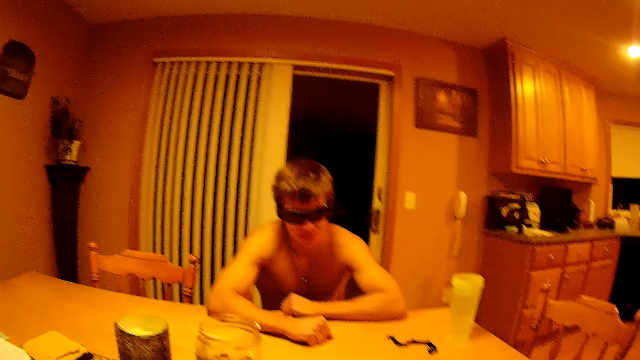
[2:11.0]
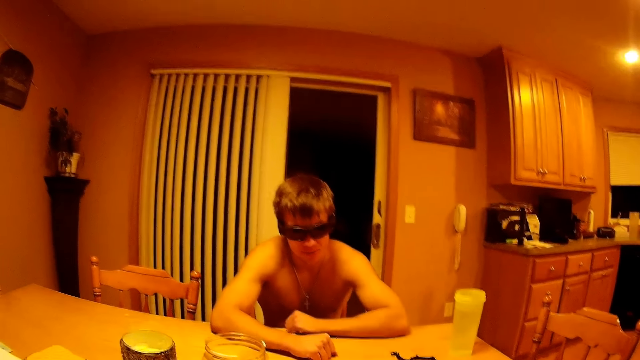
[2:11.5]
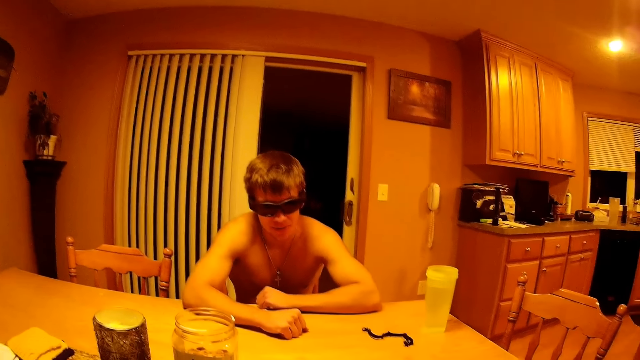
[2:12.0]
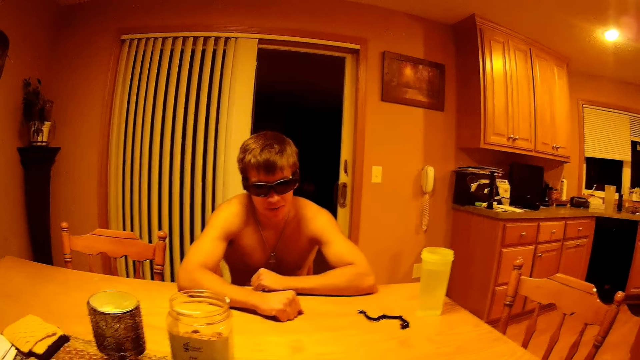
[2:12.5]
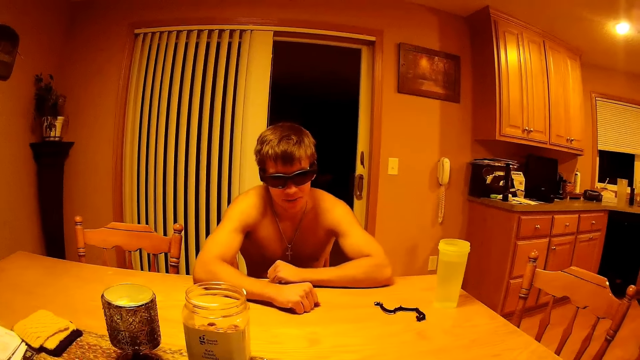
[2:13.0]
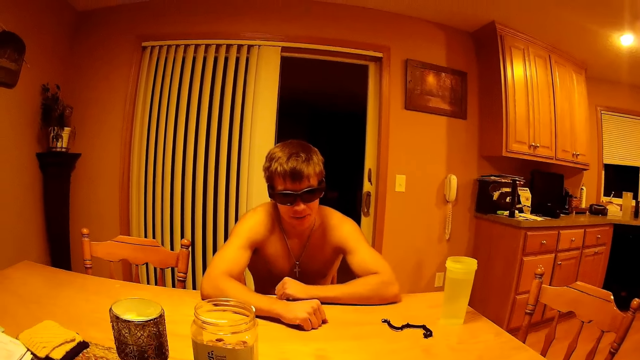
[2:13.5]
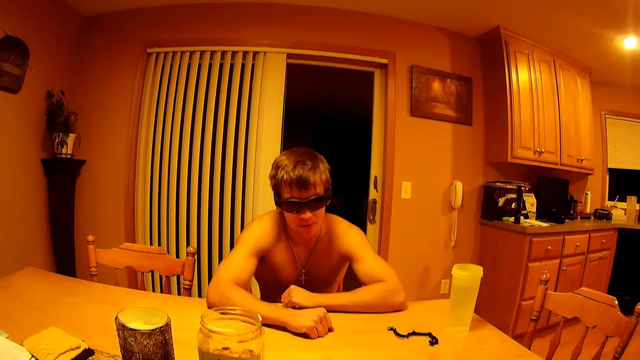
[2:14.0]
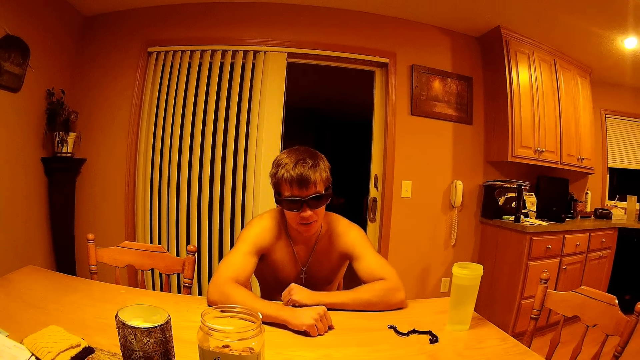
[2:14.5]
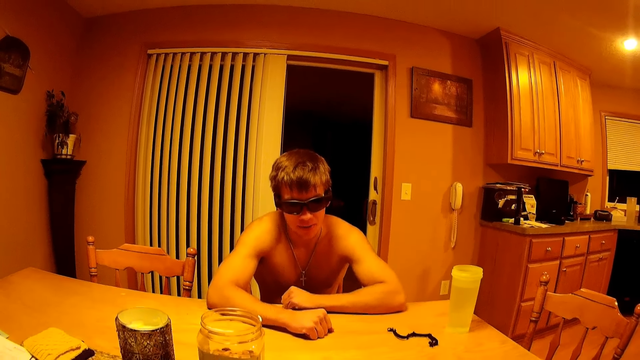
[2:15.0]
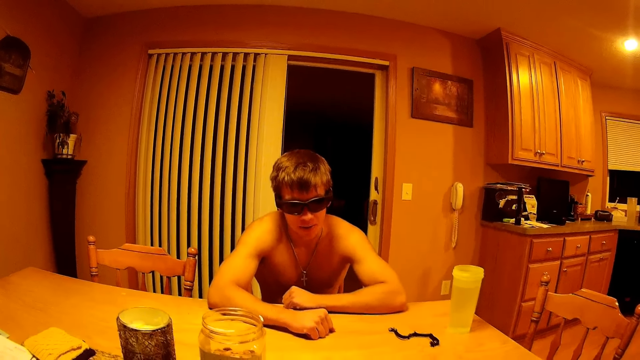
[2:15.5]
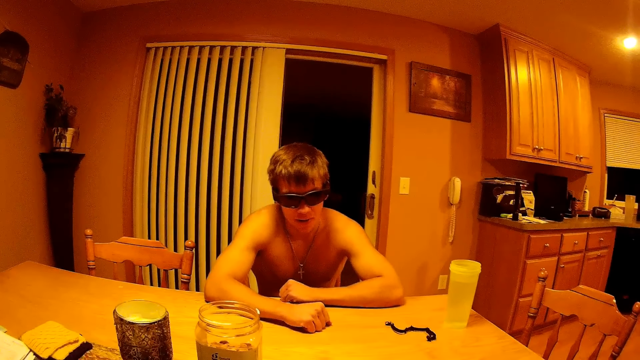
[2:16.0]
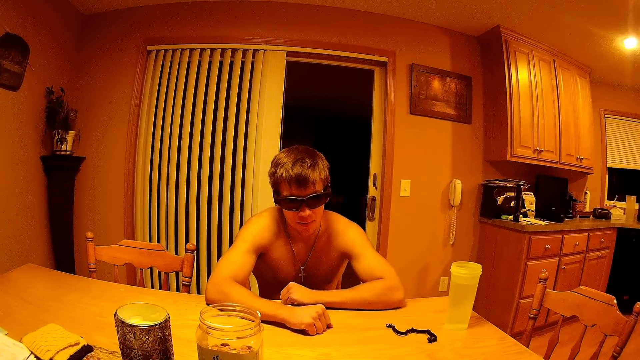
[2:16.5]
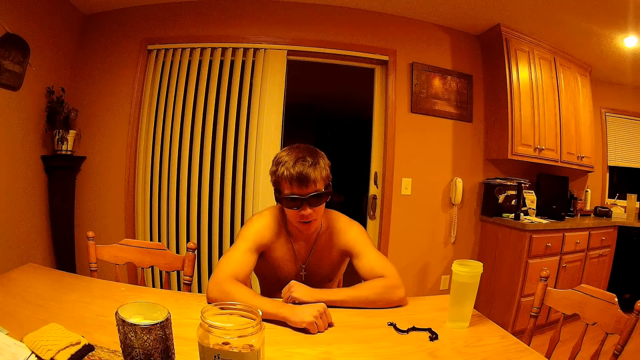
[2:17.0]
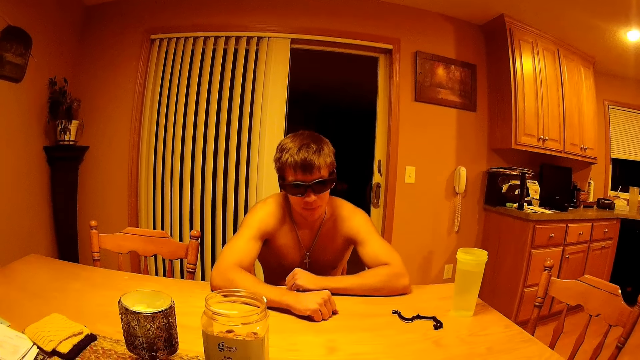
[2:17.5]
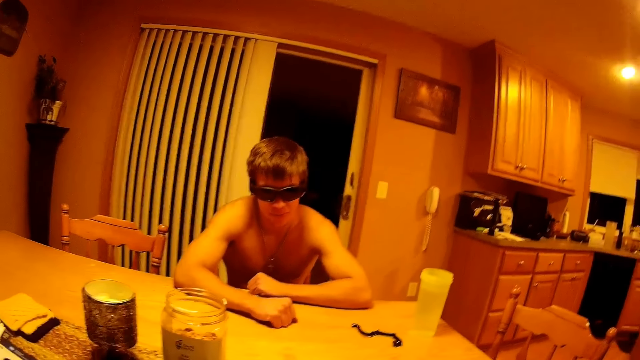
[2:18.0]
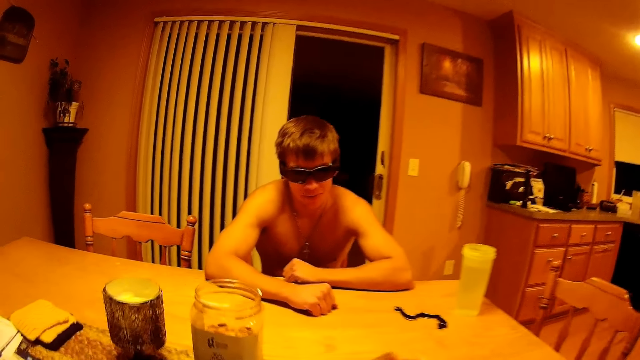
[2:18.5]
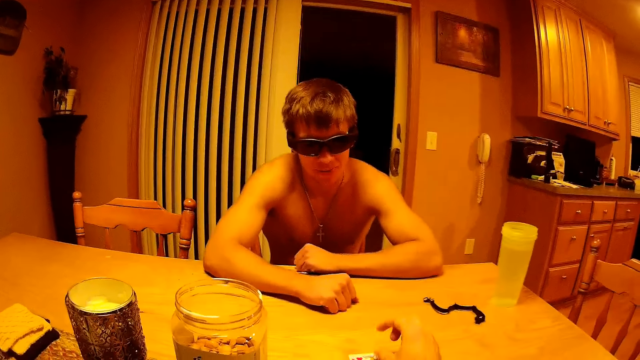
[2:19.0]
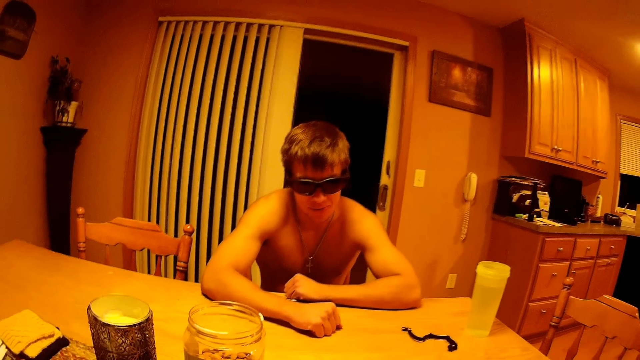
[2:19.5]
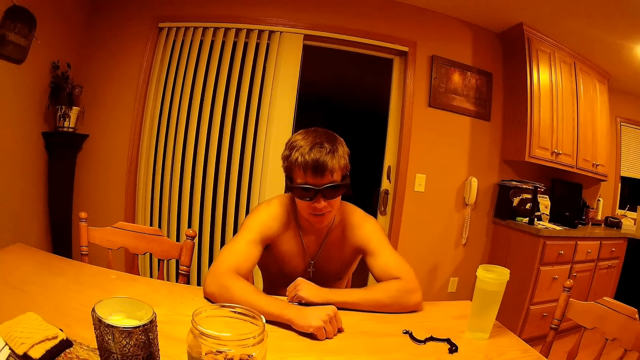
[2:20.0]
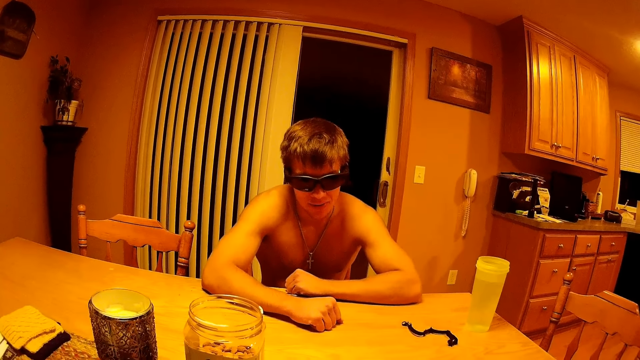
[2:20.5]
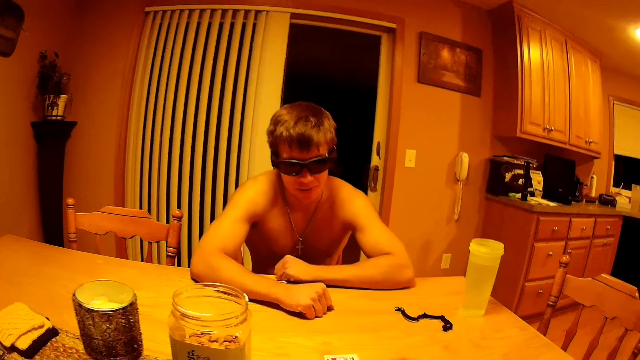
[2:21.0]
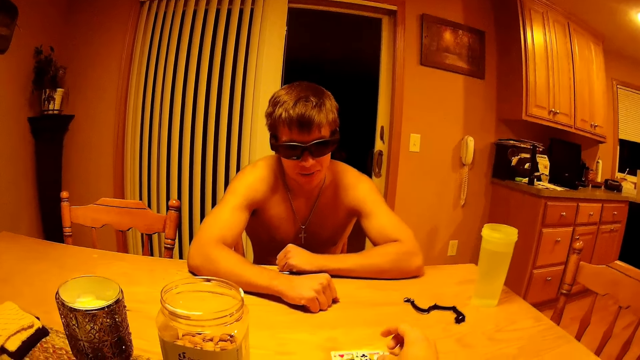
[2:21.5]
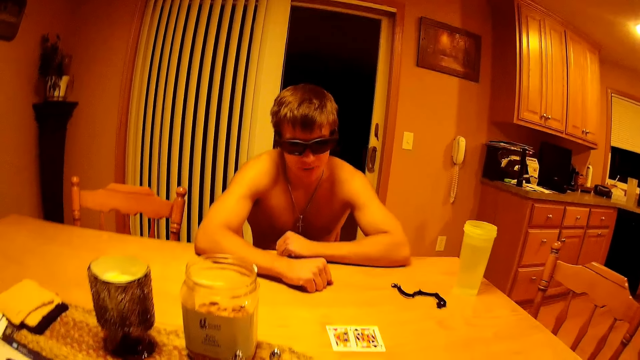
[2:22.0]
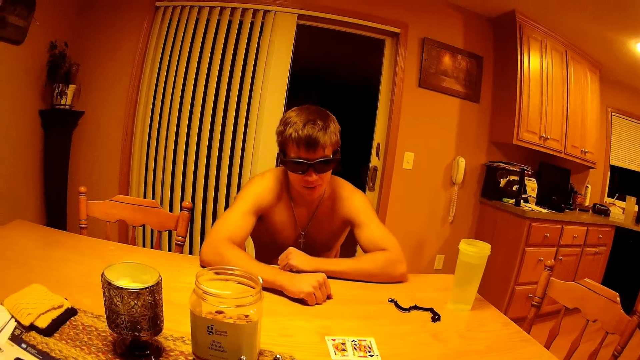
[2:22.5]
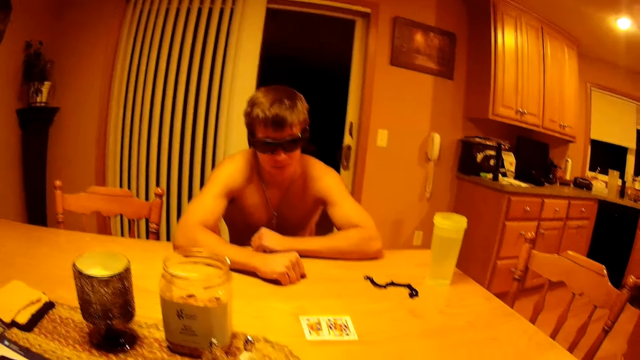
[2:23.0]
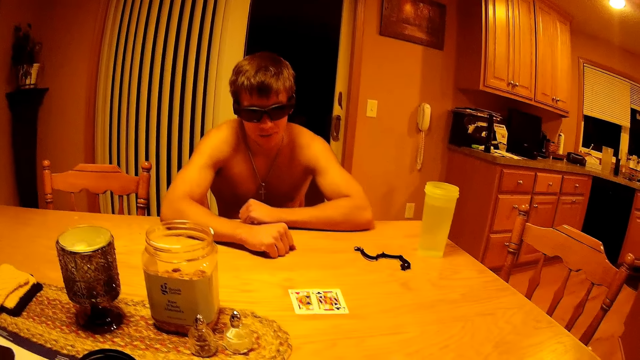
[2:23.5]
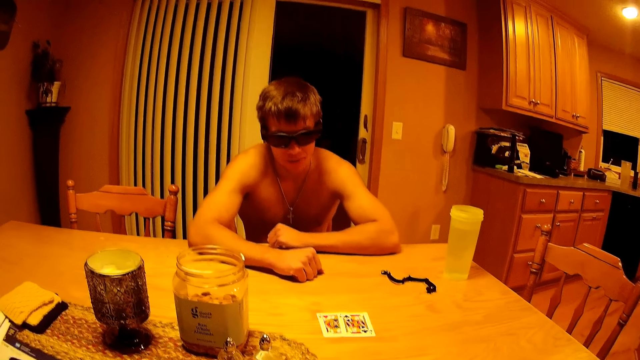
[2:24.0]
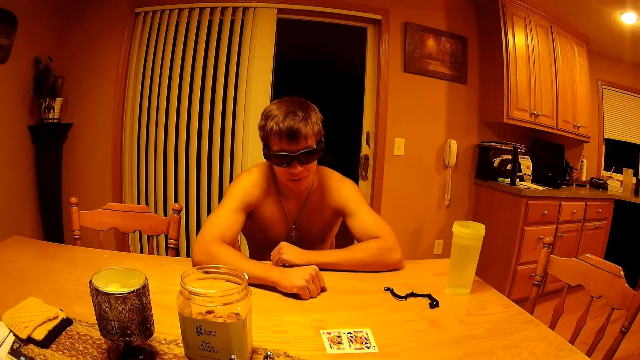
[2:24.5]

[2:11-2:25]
A man talks to the camera wearer. The camera wearer puts a card on the table. They talk to the man. They put a card on the table.

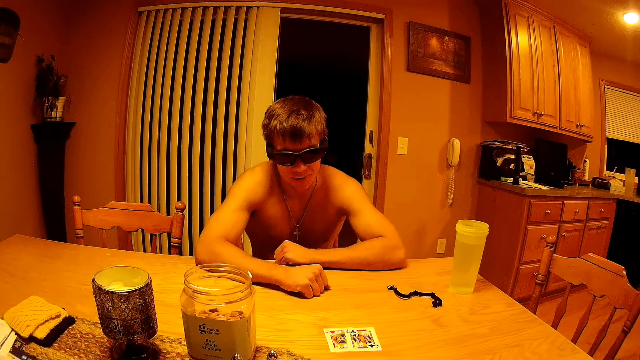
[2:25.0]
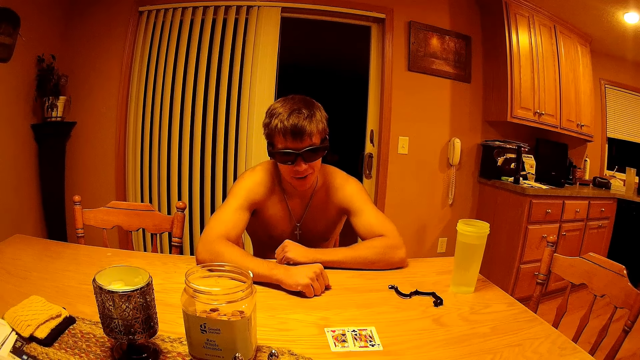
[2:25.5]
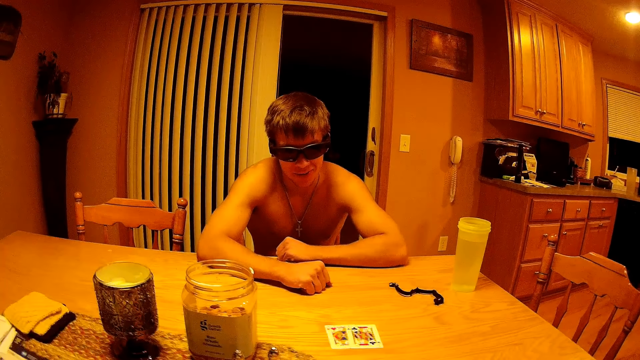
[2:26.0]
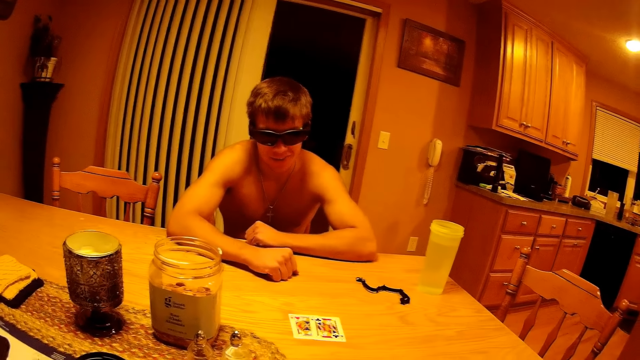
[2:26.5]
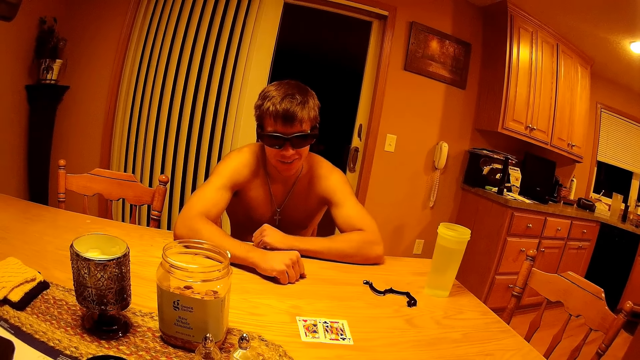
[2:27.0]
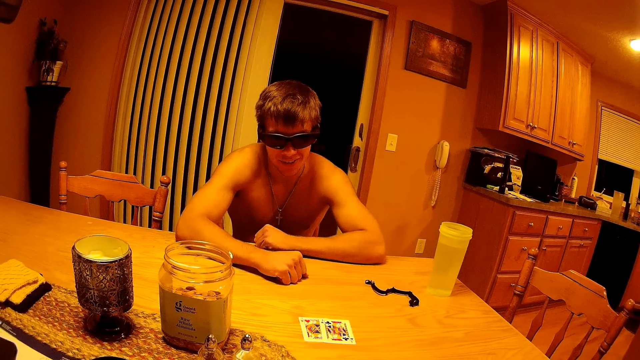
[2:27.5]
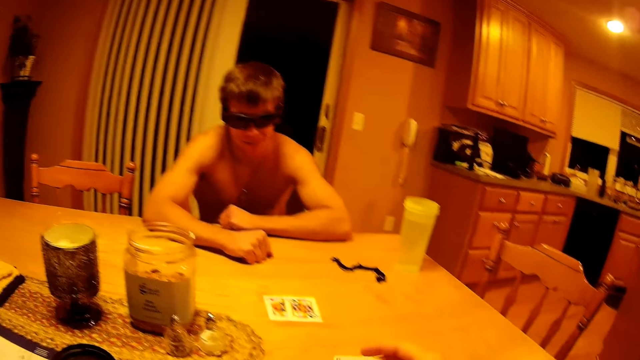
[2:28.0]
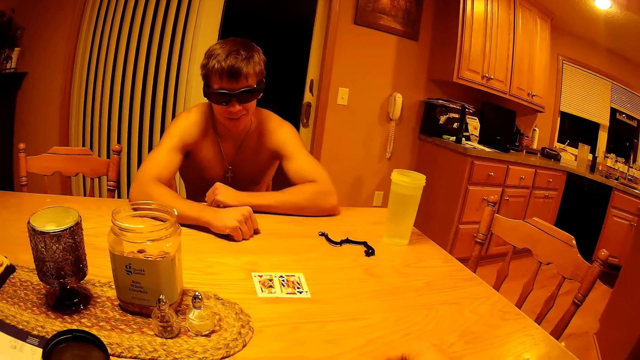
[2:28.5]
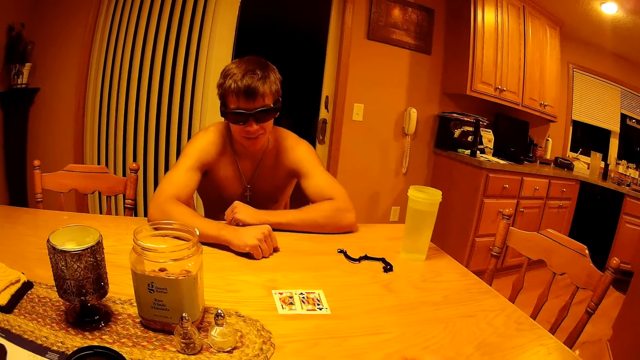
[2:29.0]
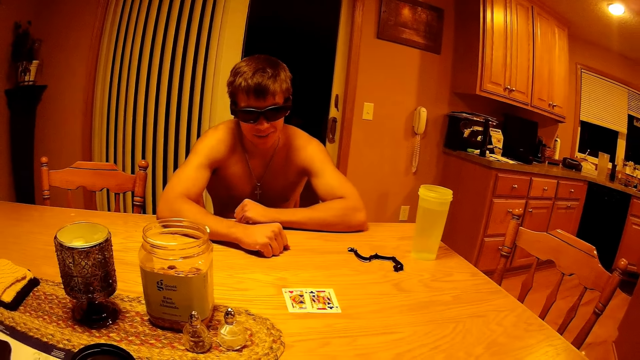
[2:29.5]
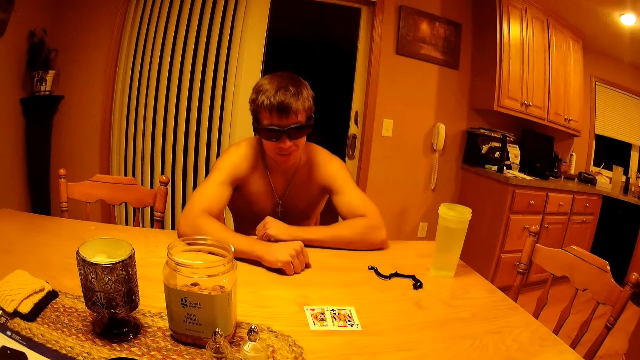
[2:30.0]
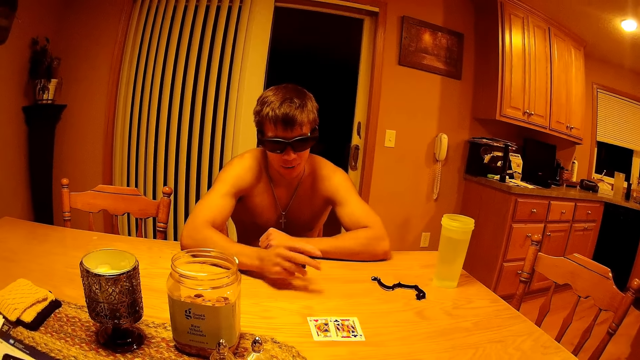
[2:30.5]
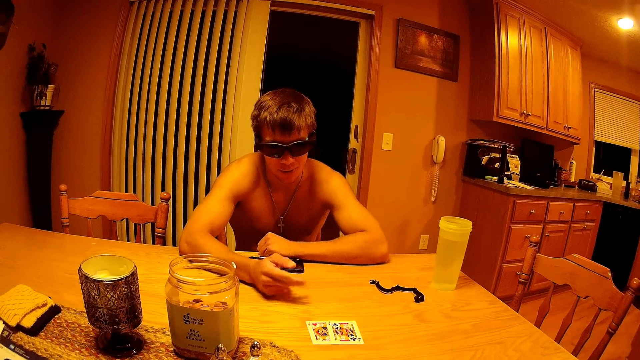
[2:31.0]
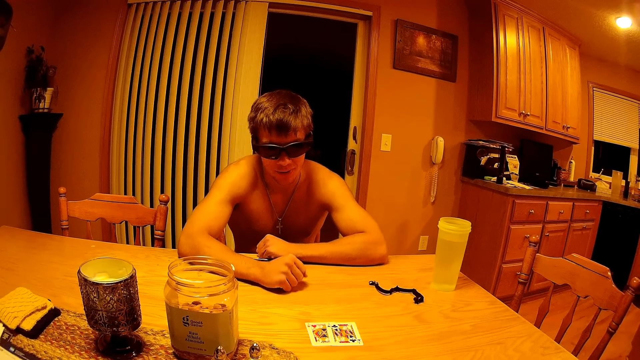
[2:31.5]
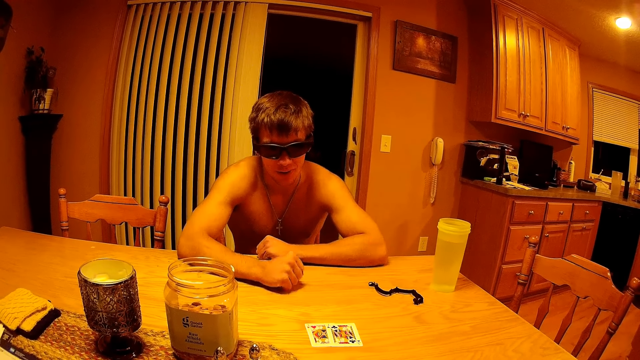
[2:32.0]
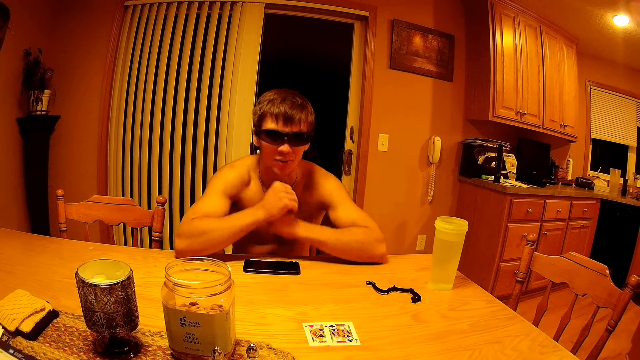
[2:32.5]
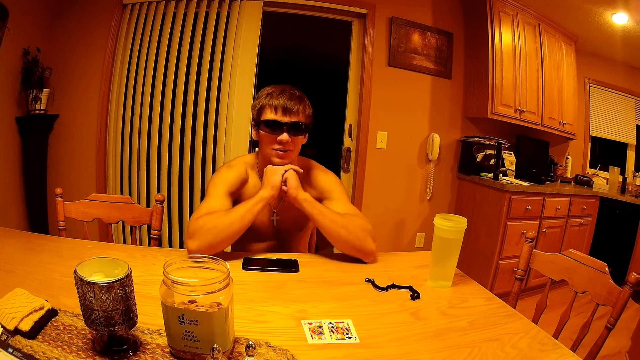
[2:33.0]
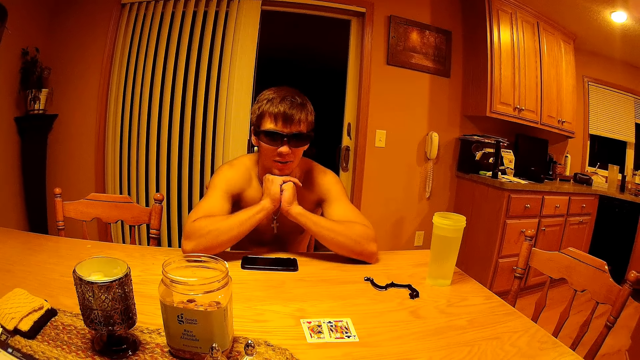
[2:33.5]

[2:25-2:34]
A man talks to the camera wearer. The camera wearer looks at the cards.
